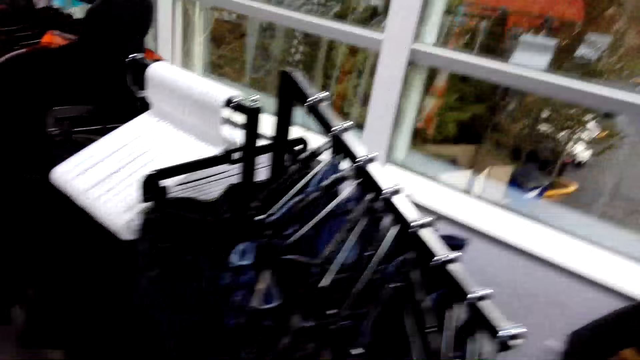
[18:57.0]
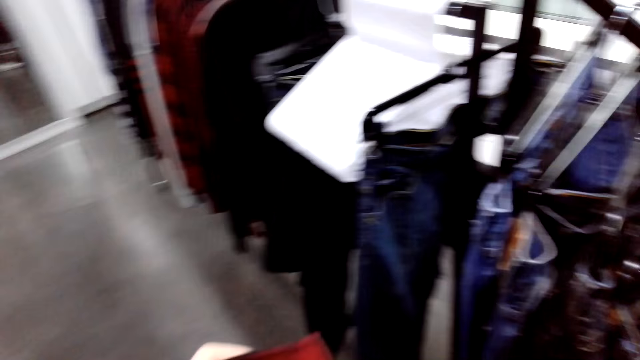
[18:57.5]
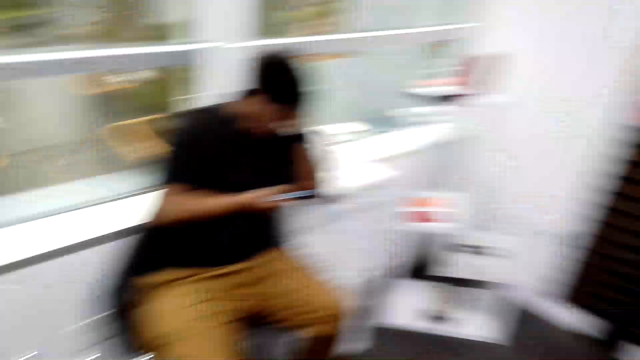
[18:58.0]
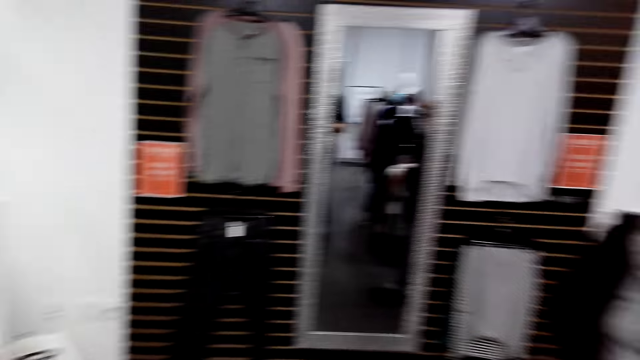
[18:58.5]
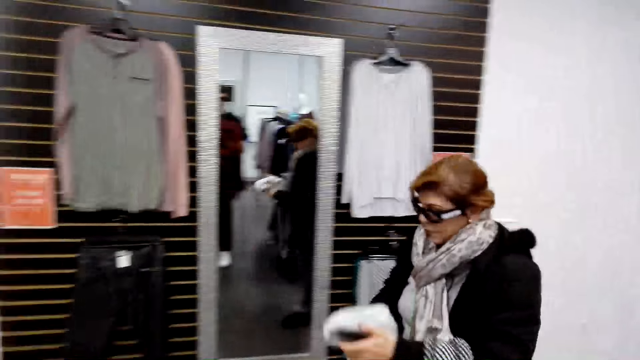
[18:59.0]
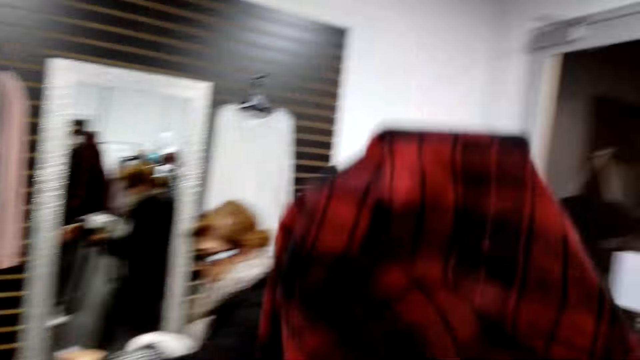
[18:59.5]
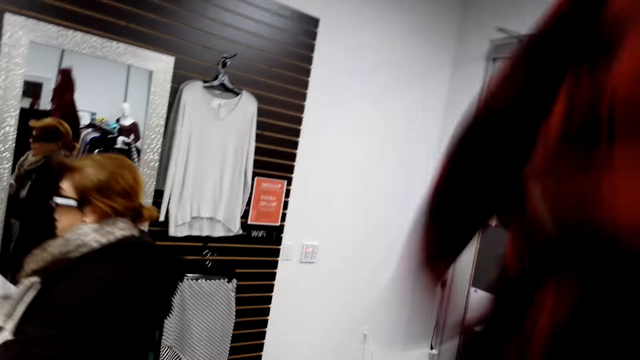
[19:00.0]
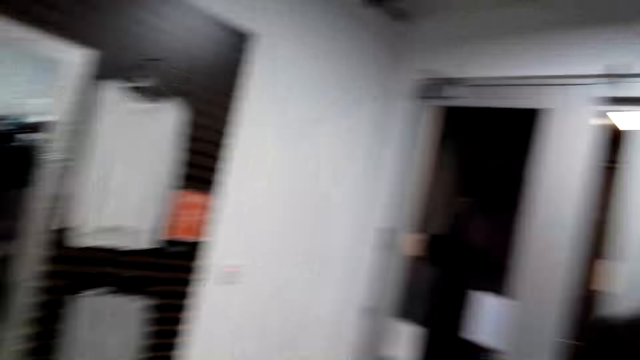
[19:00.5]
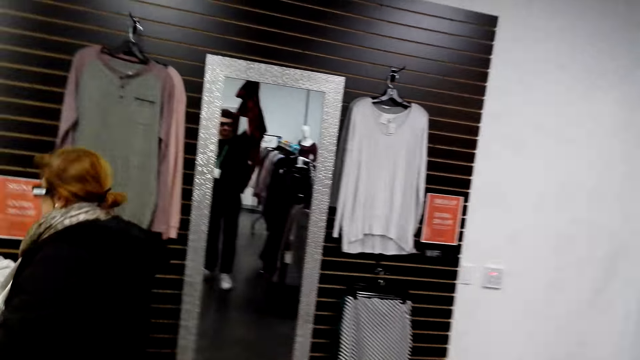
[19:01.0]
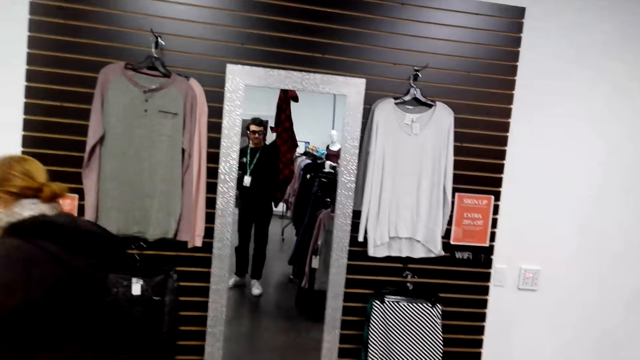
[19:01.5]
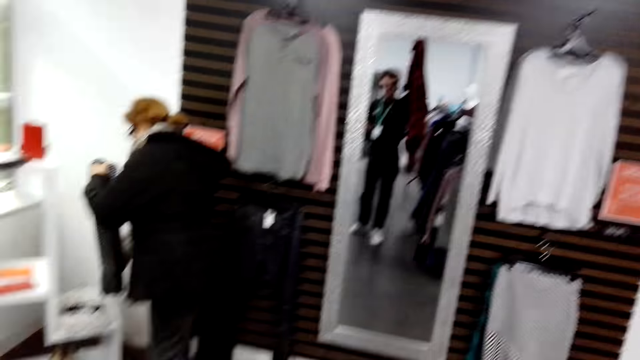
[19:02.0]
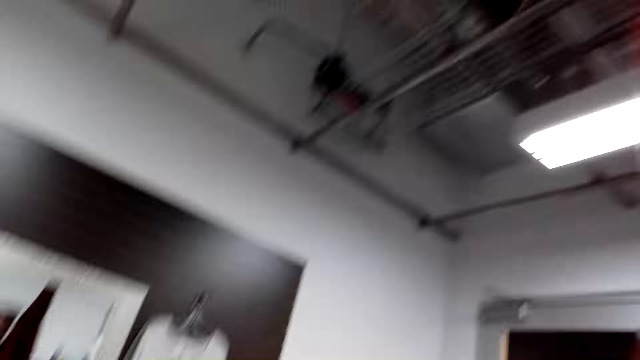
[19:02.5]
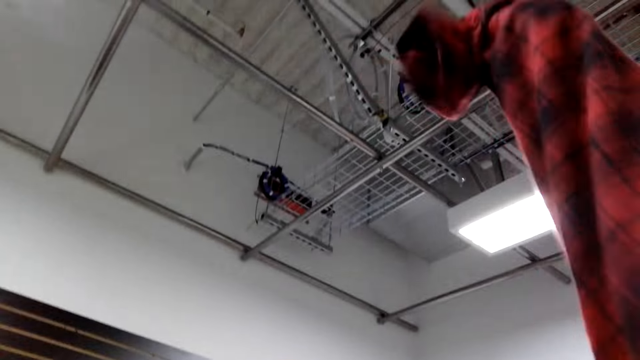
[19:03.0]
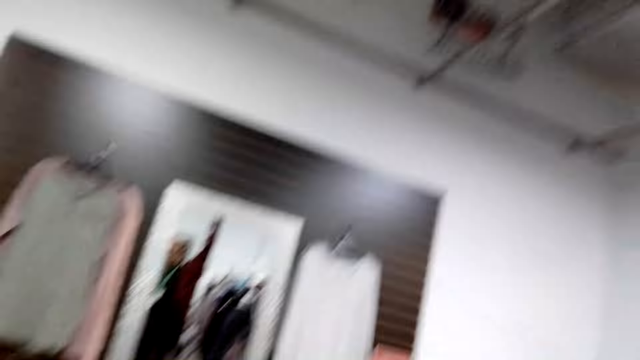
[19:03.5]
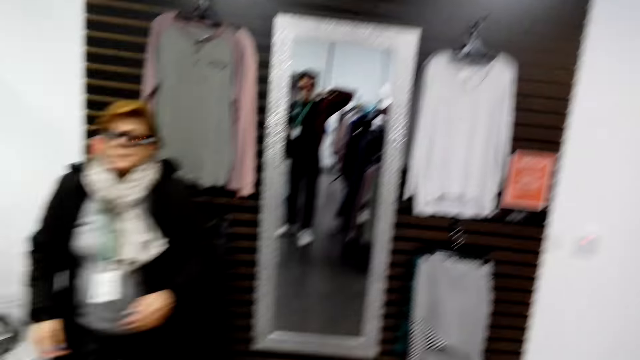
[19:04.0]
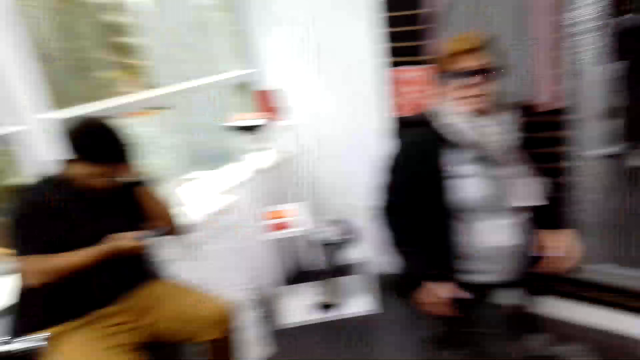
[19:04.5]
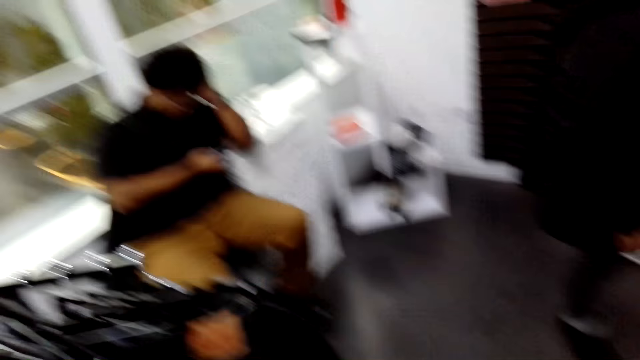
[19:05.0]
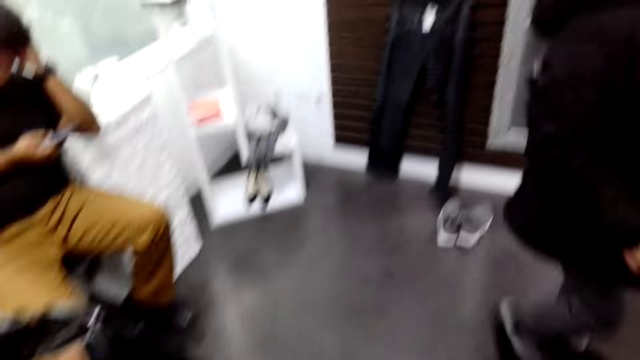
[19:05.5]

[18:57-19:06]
The camera wearer looks around. A person walks around a boutique. The camera wearer lifts a shirt. They put on the shirt. The person puts a scarf on the stand.

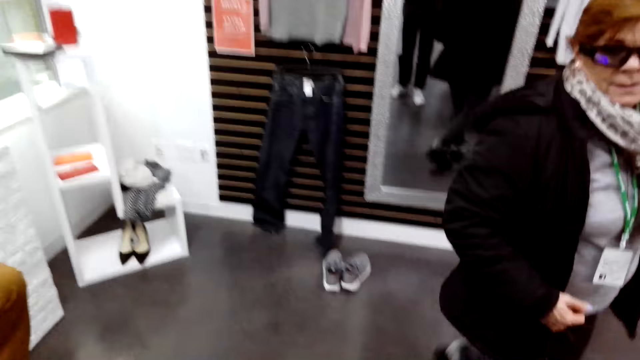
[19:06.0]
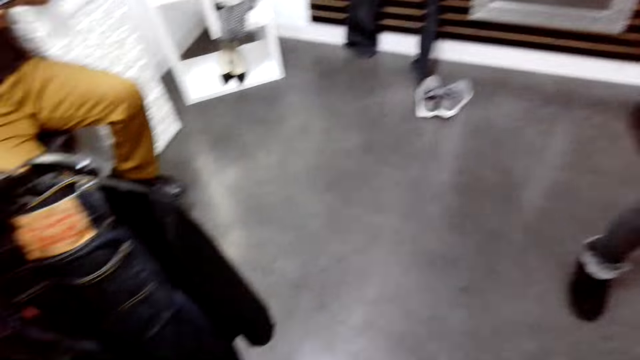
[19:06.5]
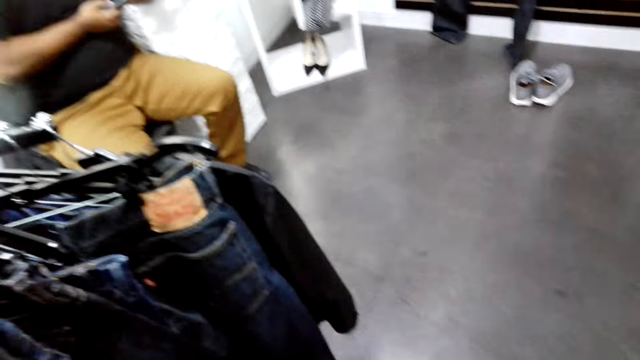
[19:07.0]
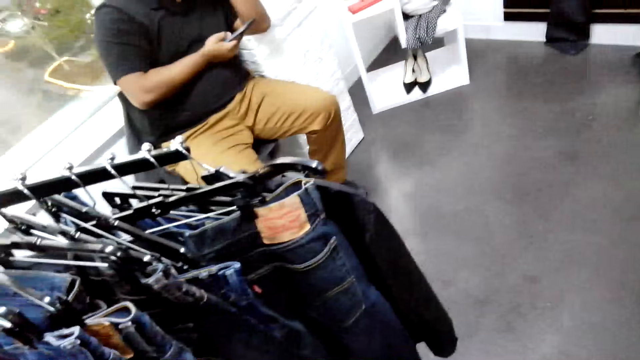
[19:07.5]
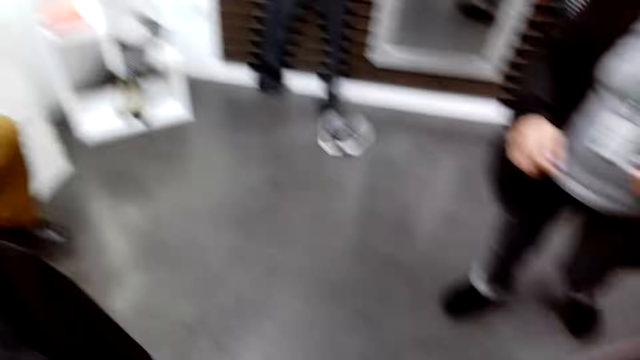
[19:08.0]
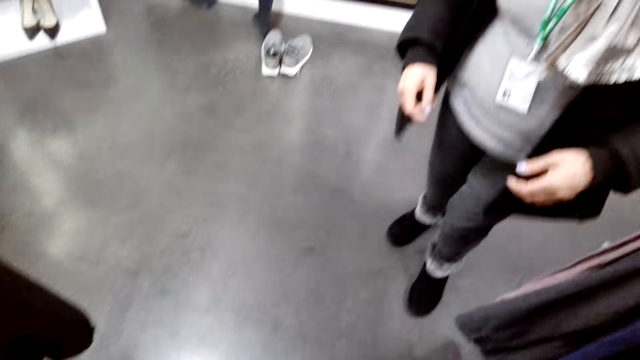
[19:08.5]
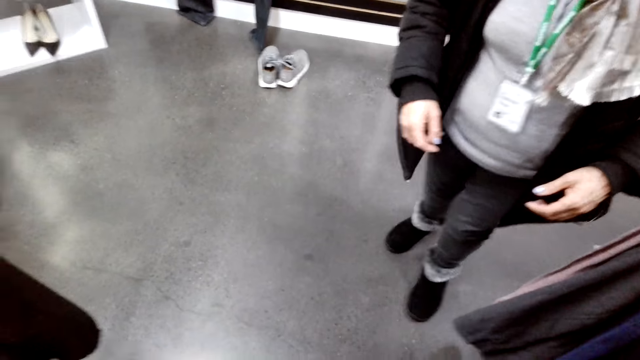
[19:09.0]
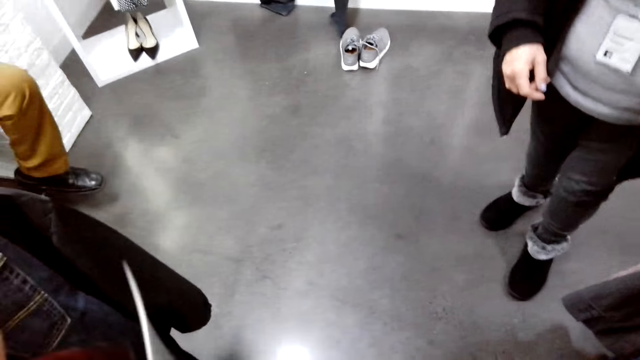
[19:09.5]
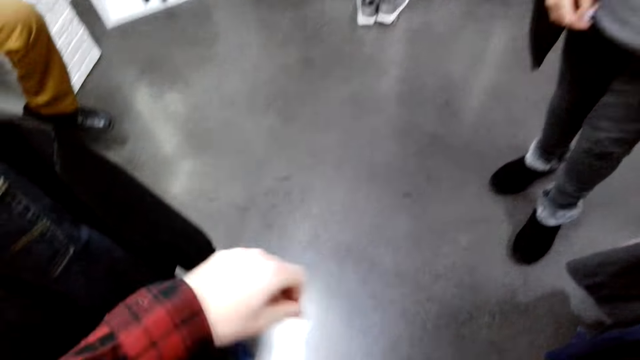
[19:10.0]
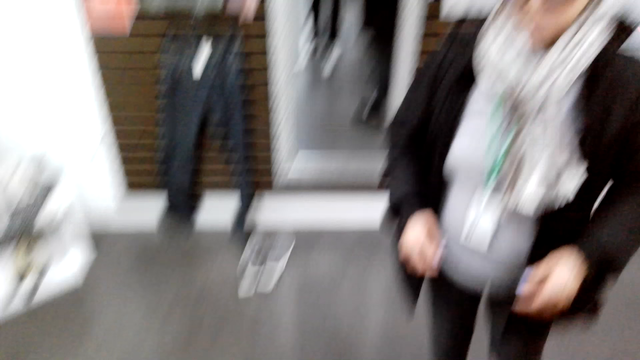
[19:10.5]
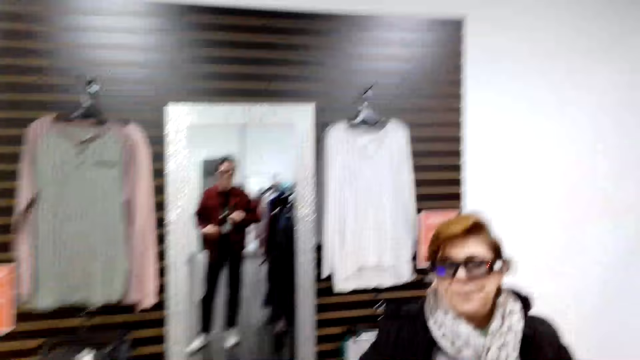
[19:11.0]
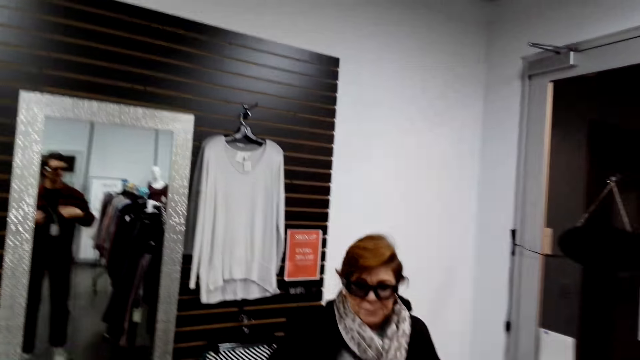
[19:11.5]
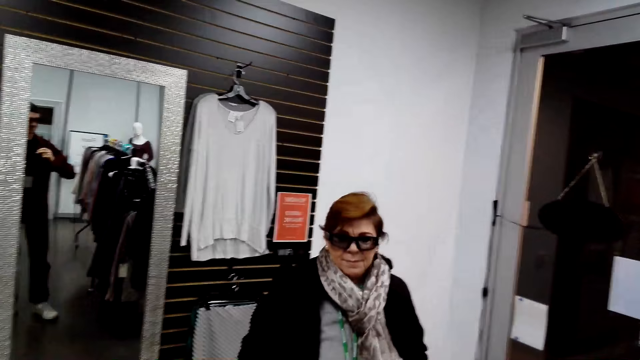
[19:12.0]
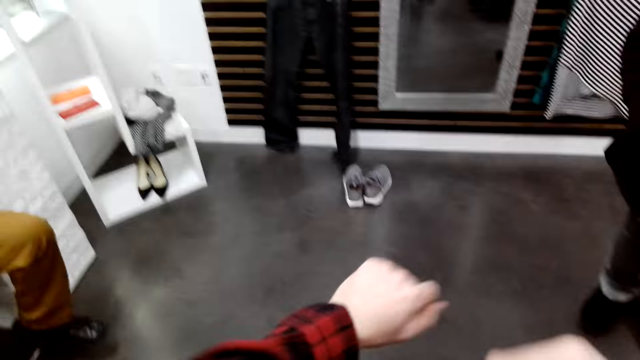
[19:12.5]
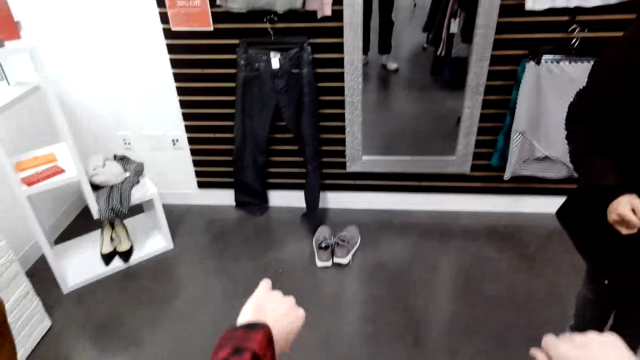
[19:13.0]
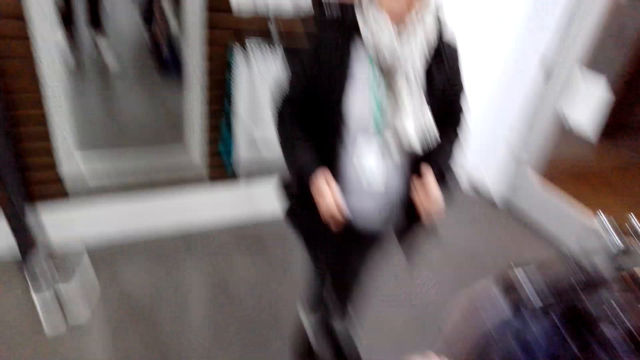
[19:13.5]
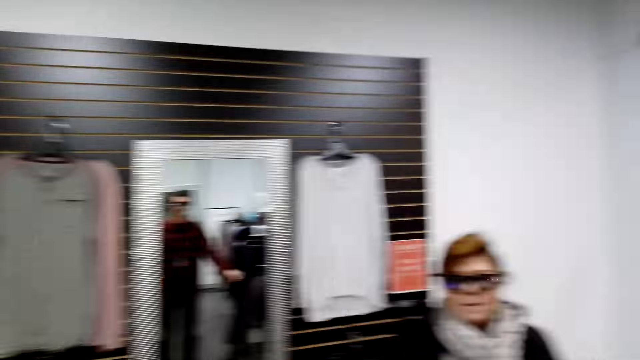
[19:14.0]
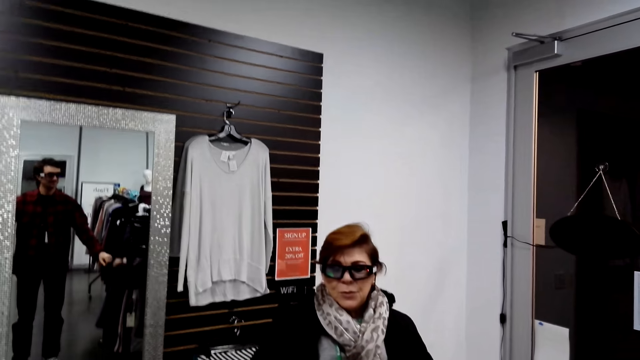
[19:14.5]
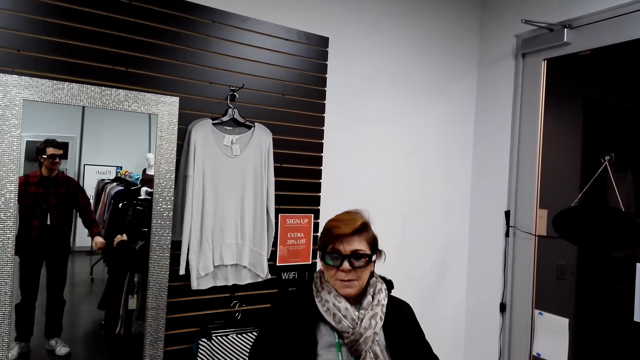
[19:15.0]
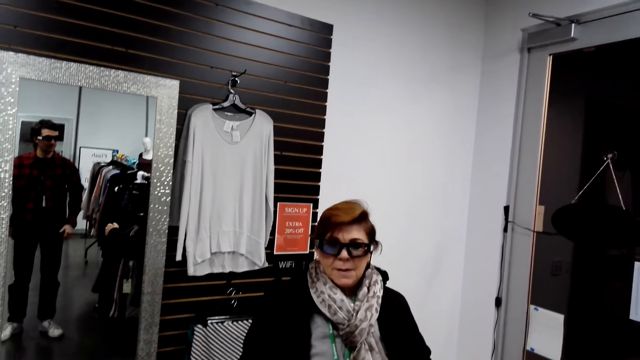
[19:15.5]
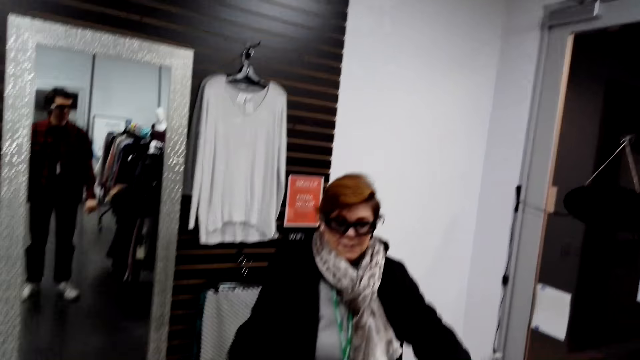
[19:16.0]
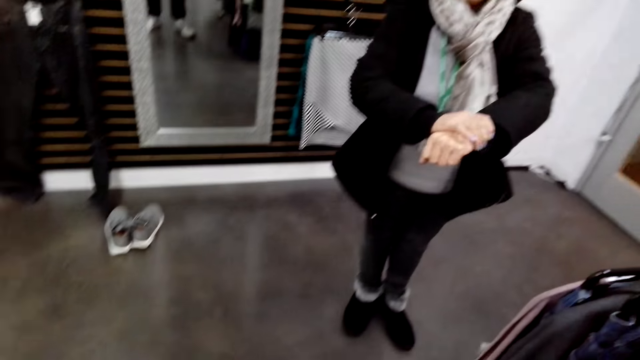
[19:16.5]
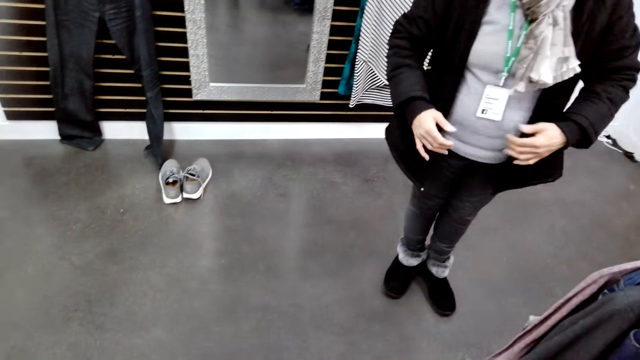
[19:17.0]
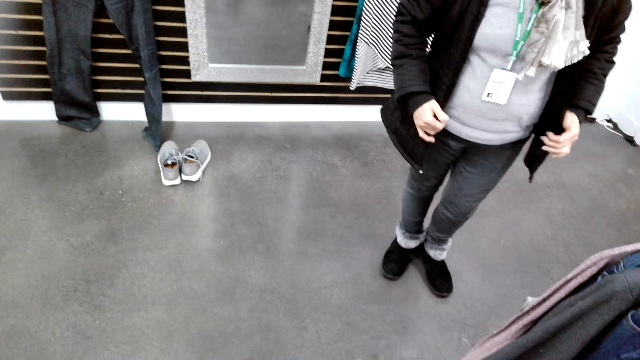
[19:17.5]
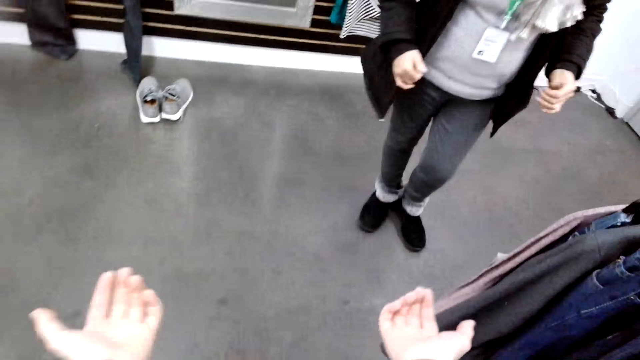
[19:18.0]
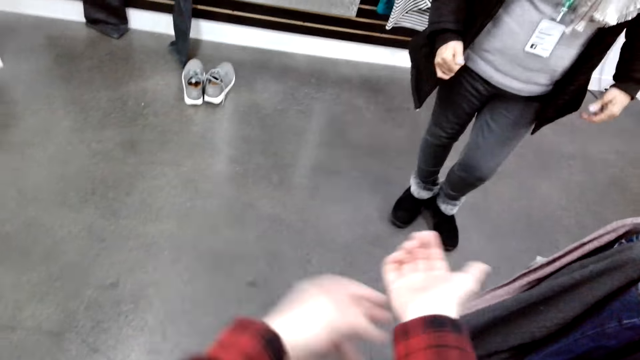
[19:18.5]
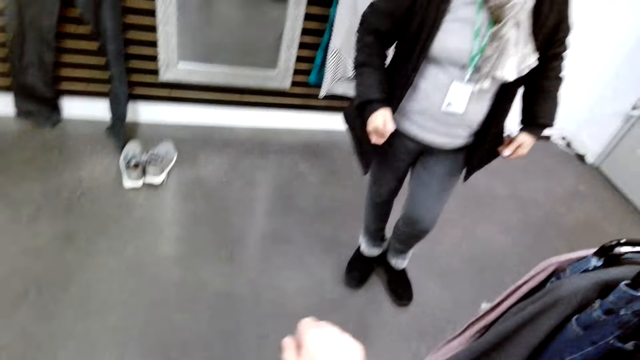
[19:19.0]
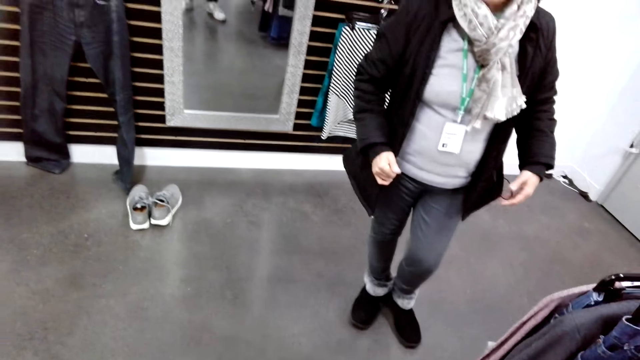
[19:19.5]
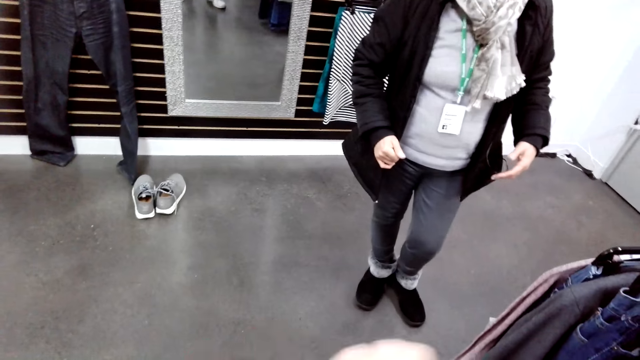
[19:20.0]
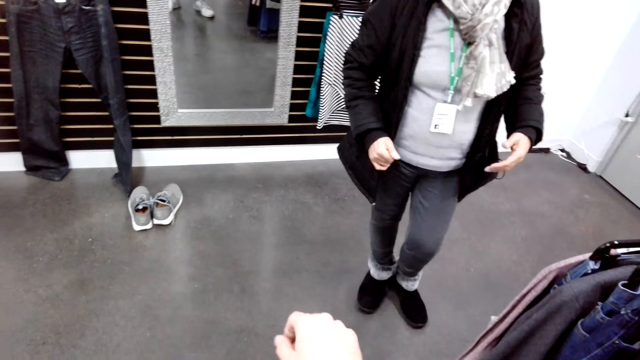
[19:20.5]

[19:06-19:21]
A woman stares at the camera wearer and sways the hands. The camera wearer lifts the hands. They fold the arms of the shirt.
